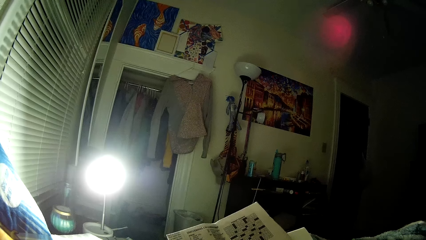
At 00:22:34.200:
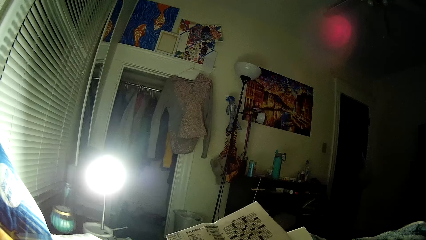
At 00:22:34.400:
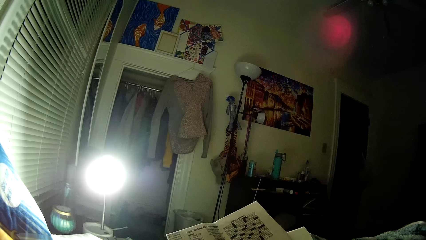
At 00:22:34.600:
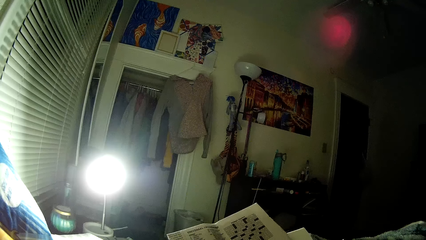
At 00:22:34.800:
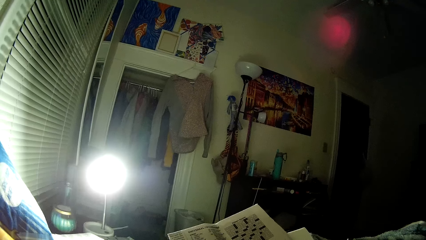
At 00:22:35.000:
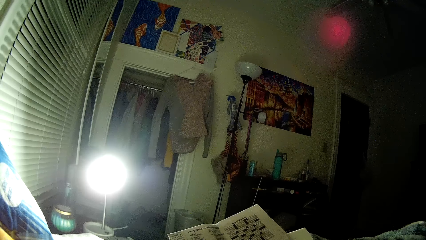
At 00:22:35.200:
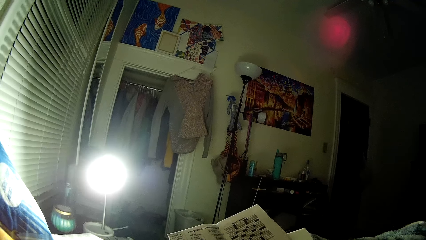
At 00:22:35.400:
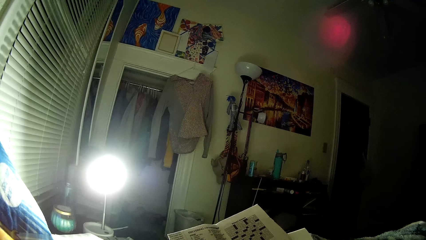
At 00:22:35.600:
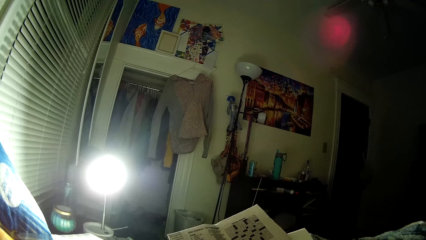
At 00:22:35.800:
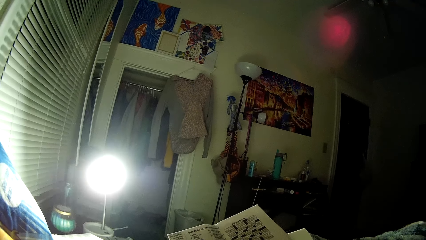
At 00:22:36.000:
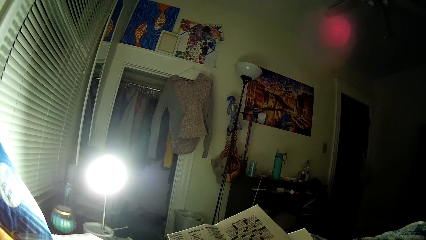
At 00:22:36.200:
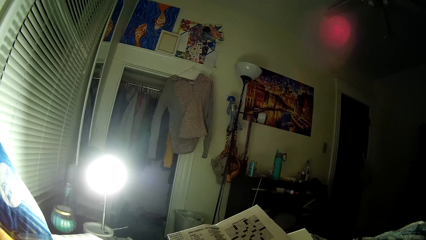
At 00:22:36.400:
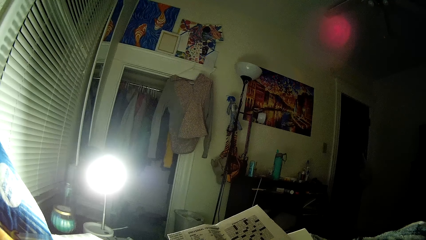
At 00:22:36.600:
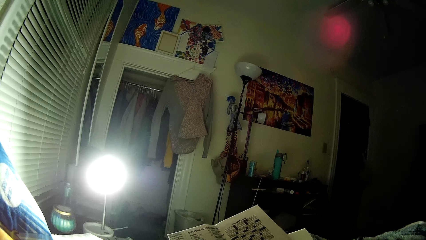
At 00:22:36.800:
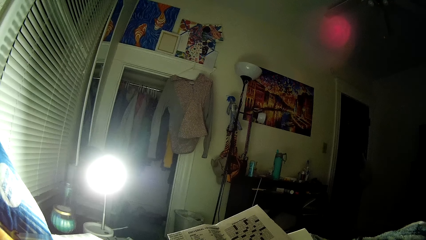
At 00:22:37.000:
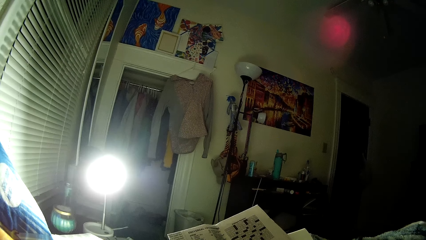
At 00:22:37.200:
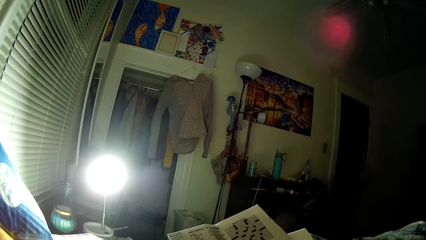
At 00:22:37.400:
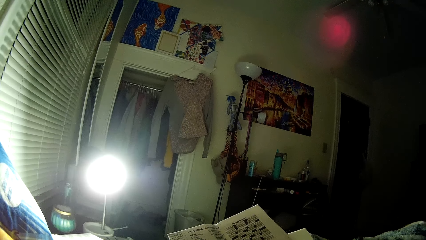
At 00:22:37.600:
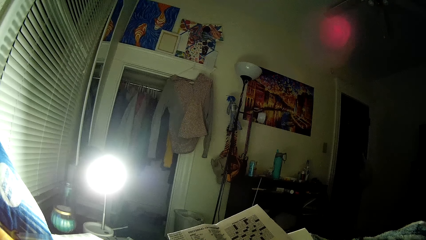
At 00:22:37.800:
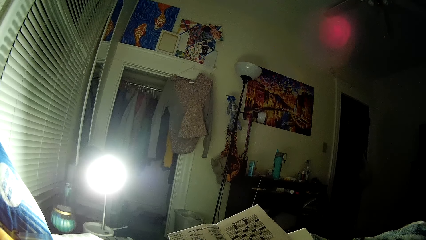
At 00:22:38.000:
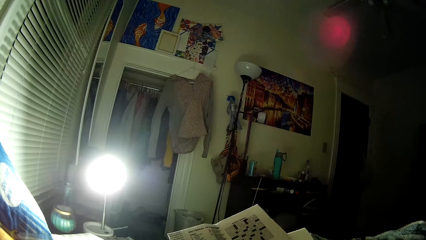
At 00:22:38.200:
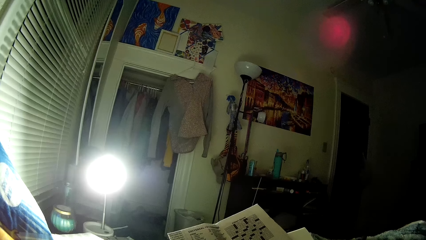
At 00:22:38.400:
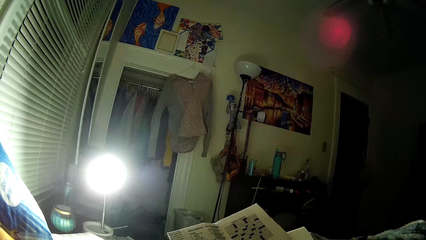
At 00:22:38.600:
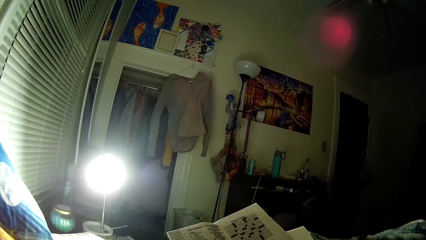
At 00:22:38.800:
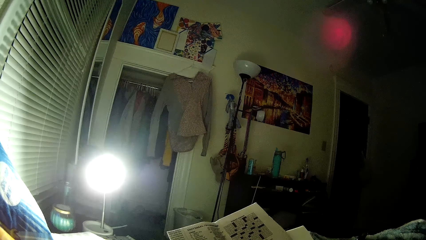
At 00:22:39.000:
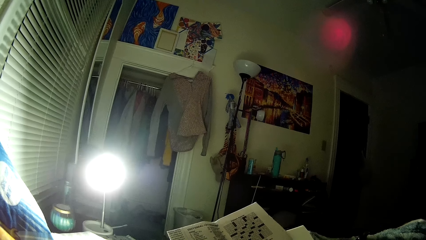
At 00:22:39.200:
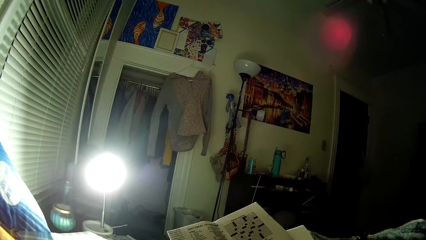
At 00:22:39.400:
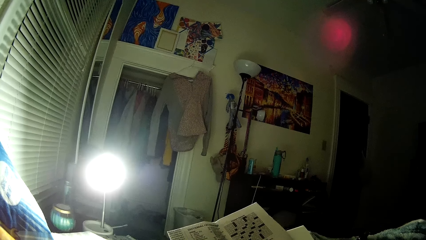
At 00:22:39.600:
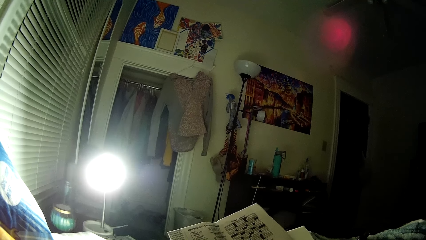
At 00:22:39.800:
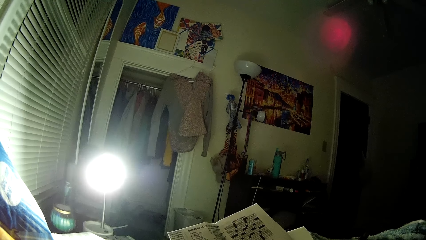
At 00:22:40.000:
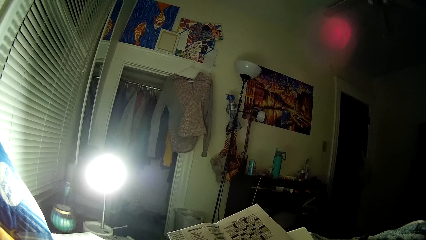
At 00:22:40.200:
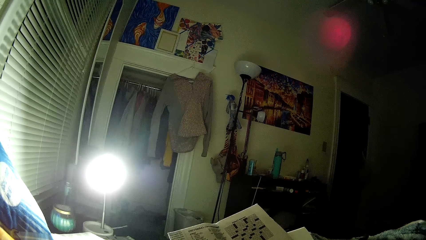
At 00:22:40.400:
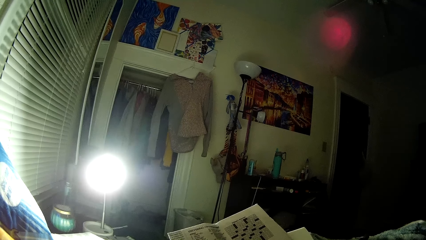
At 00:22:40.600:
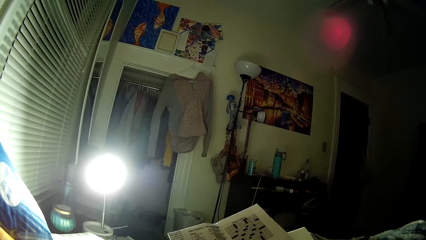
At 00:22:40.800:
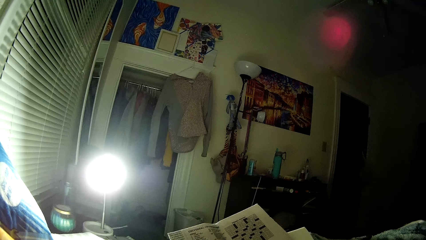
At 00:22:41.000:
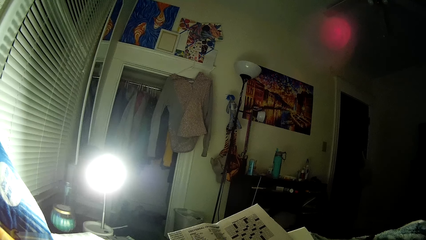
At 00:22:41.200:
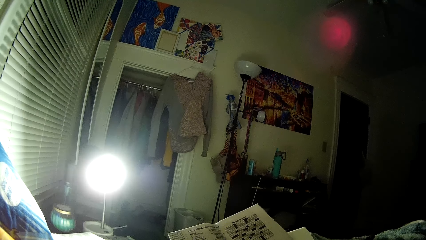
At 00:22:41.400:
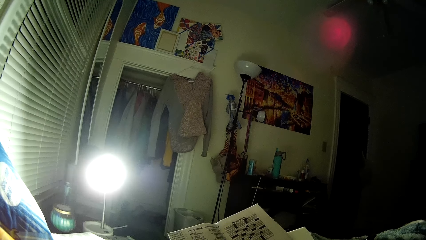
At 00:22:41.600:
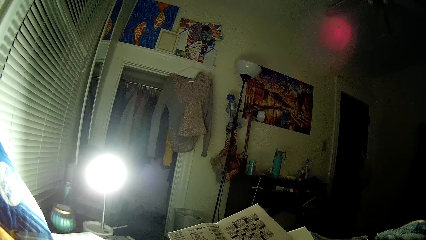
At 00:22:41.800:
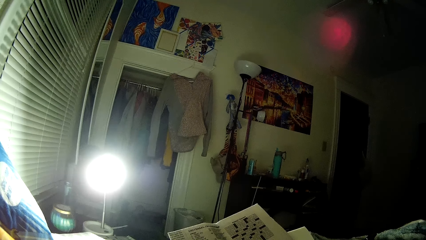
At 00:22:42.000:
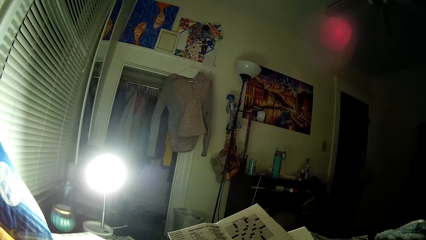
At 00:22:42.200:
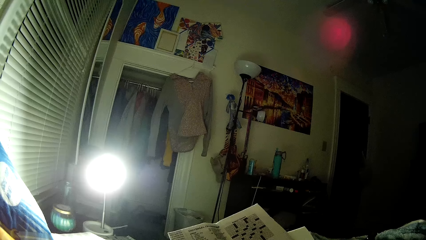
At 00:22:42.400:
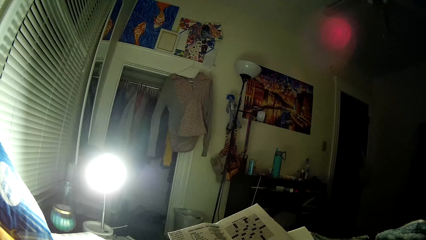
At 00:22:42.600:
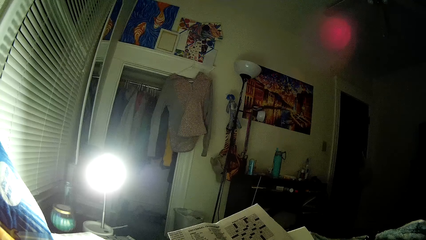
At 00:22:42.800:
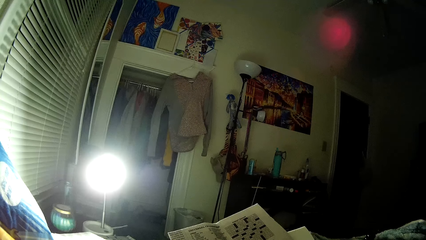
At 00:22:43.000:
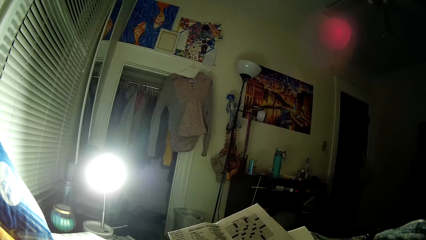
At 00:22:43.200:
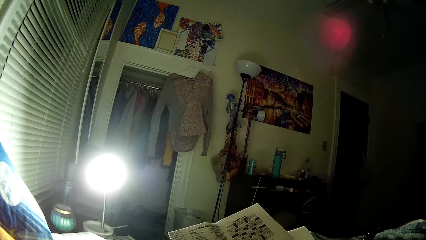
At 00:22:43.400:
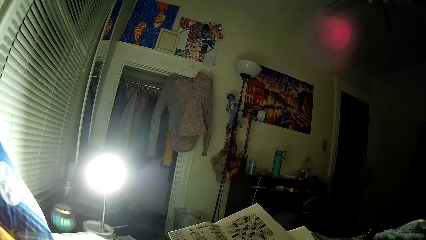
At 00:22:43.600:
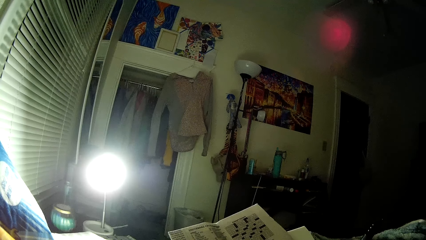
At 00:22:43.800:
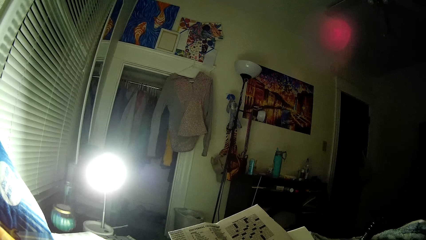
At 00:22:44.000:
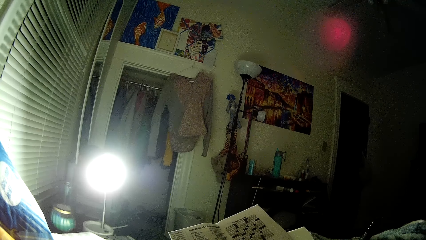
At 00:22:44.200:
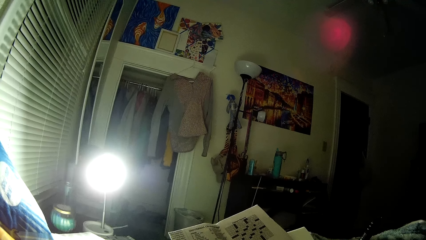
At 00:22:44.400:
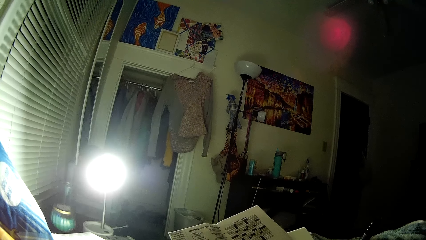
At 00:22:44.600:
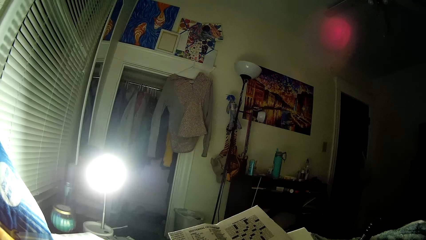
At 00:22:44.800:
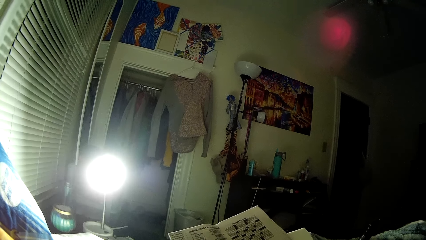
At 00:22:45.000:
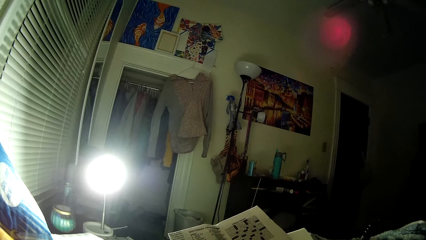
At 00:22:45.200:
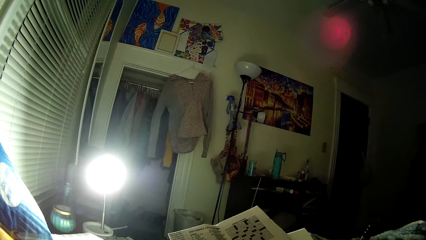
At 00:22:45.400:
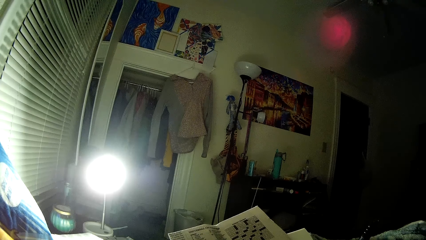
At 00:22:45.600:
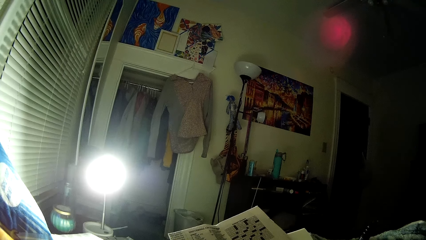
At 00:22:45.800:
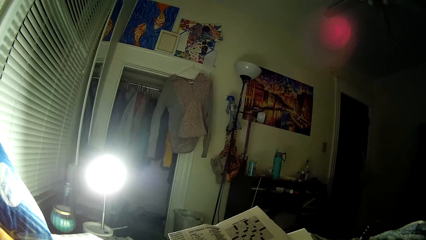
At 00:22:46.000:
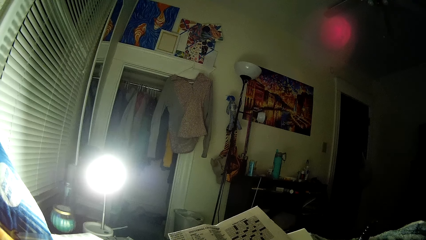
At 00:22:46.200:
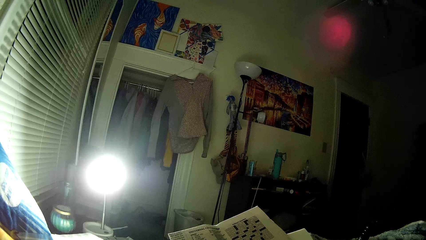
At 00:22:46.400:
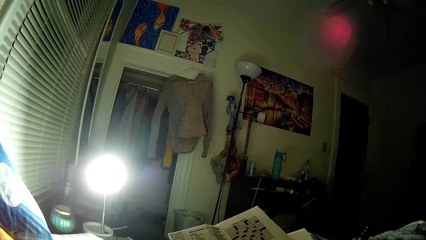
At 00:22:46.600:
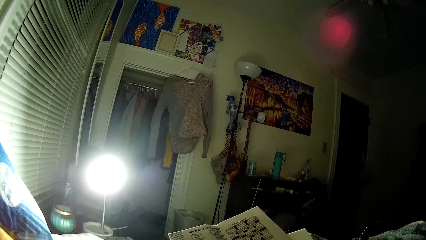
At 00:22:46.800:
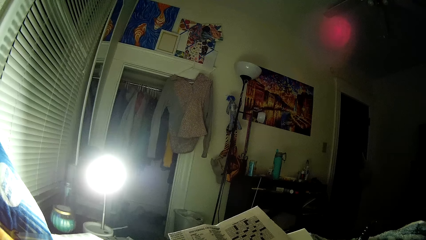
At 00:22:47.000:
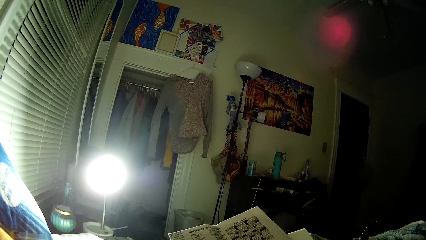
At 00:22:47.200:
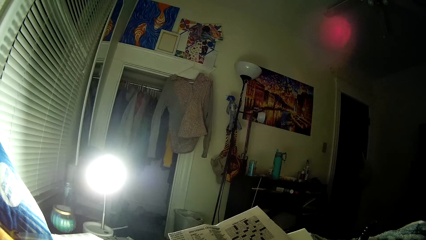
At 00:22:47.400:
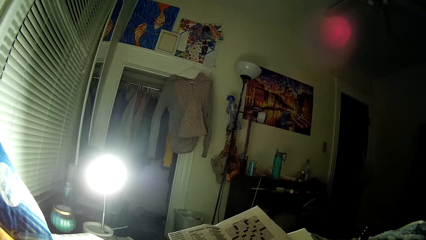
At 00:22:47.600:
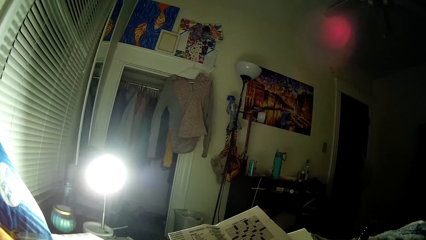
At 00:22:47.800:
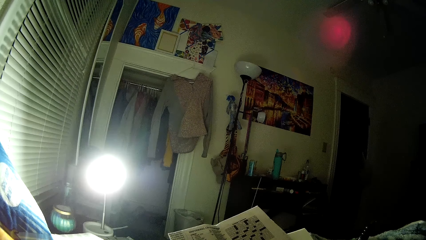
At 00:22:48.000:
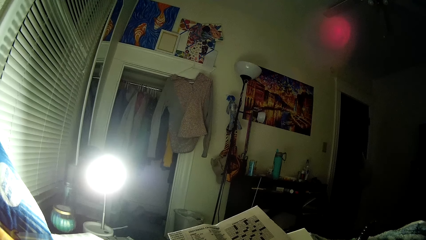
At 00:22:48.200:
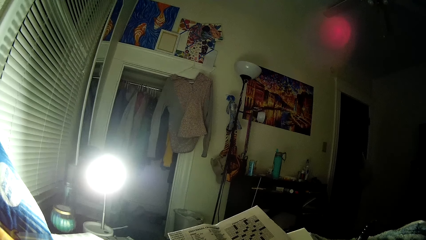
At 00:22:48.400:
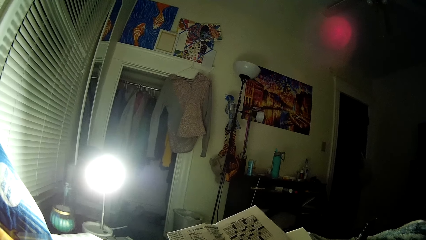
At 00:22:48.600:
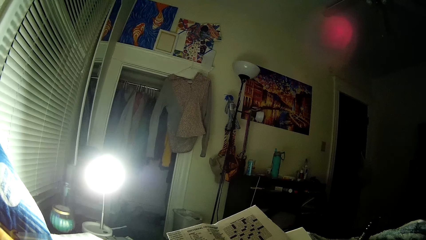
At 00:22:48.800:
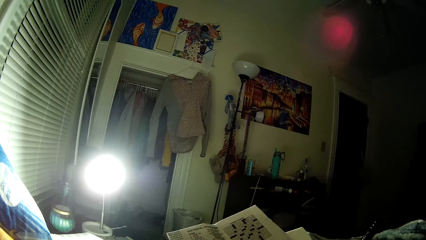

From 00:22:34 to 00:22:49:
The camera wearer holds the pen. They look at the newspaper.
